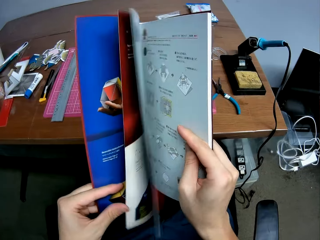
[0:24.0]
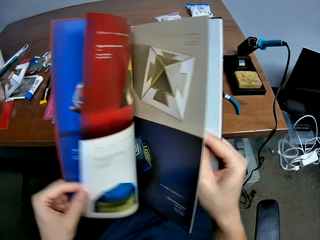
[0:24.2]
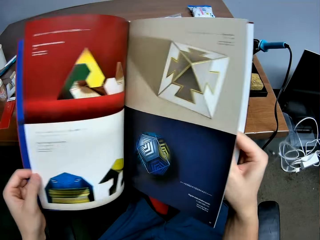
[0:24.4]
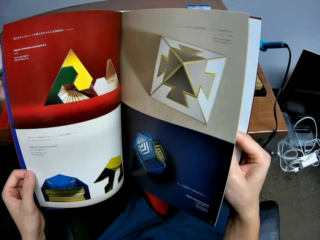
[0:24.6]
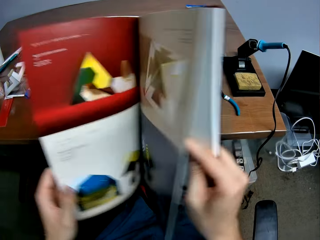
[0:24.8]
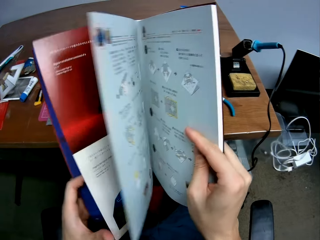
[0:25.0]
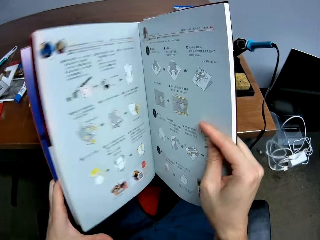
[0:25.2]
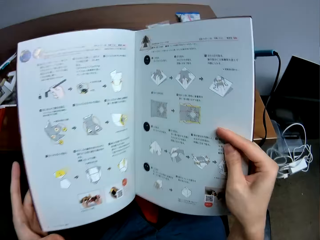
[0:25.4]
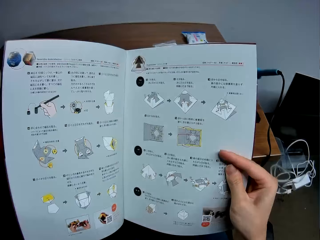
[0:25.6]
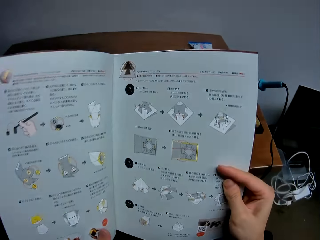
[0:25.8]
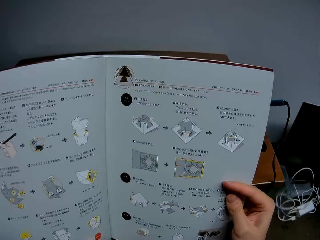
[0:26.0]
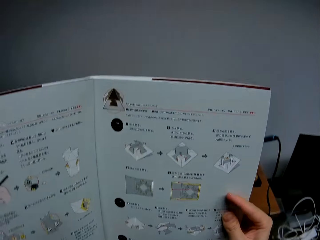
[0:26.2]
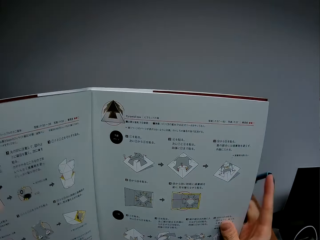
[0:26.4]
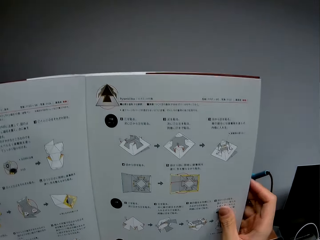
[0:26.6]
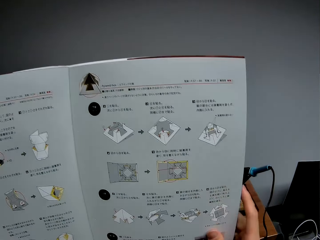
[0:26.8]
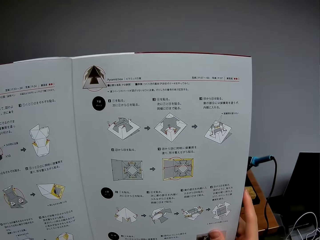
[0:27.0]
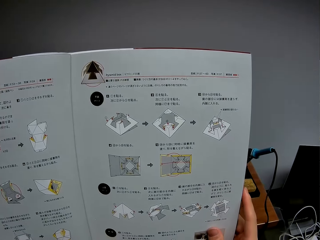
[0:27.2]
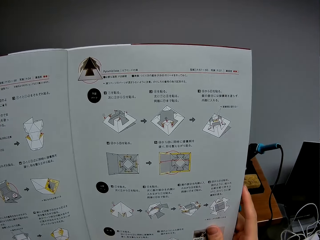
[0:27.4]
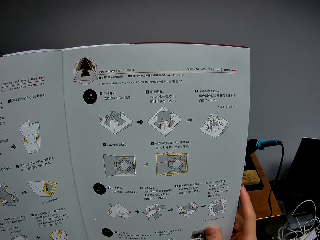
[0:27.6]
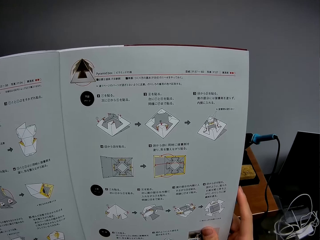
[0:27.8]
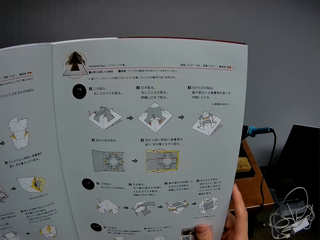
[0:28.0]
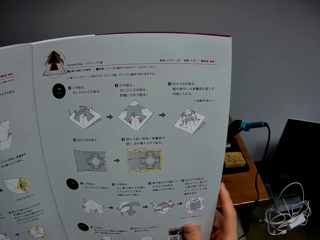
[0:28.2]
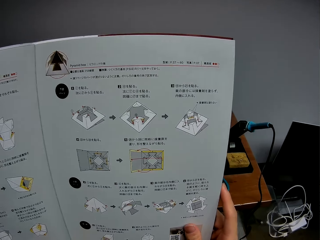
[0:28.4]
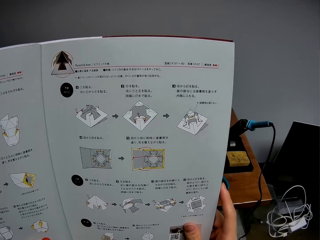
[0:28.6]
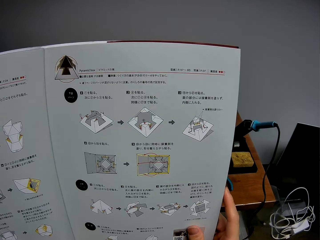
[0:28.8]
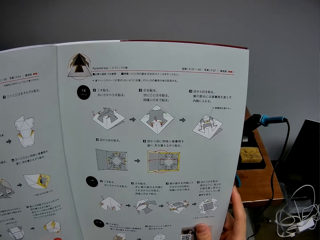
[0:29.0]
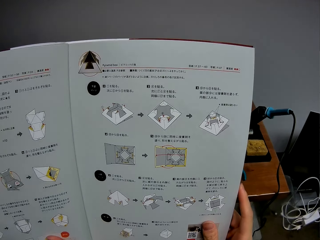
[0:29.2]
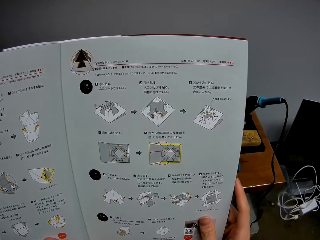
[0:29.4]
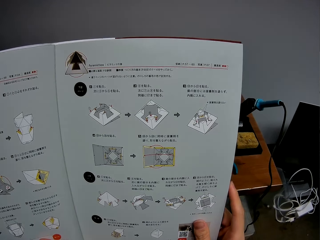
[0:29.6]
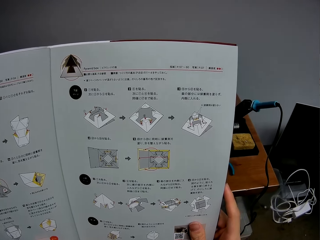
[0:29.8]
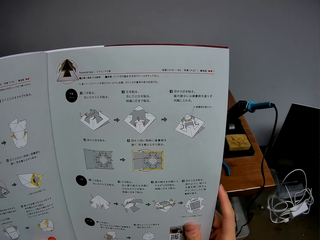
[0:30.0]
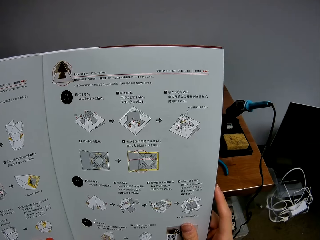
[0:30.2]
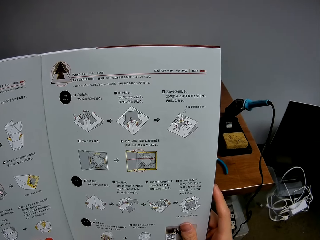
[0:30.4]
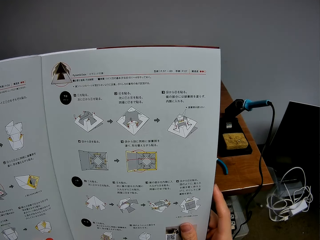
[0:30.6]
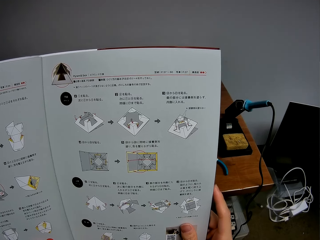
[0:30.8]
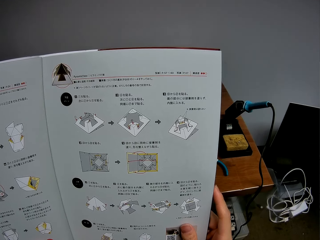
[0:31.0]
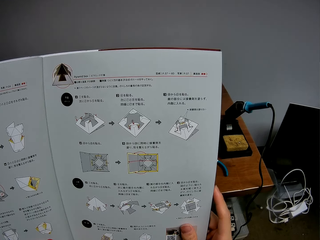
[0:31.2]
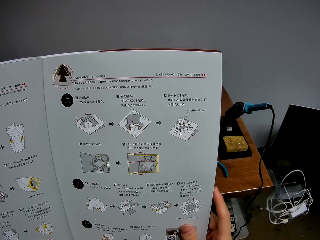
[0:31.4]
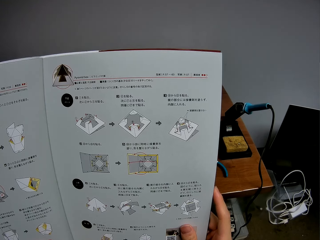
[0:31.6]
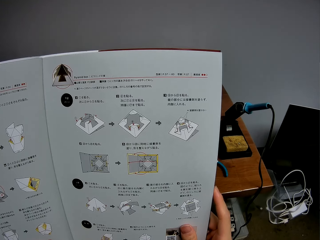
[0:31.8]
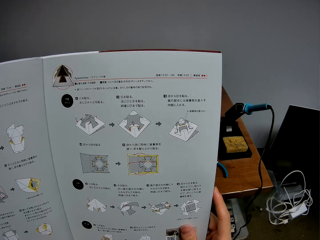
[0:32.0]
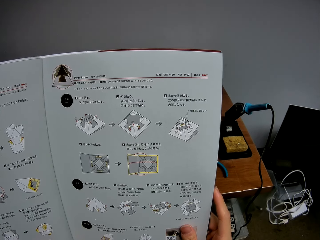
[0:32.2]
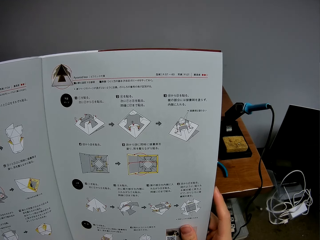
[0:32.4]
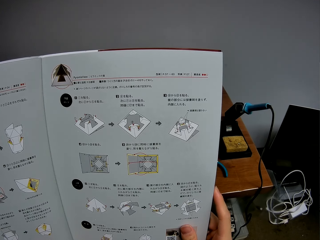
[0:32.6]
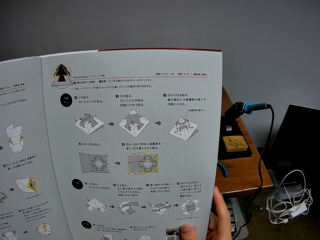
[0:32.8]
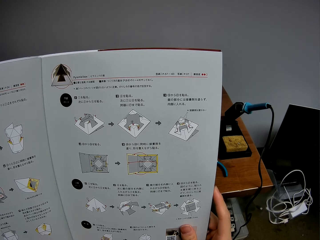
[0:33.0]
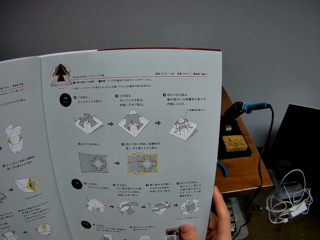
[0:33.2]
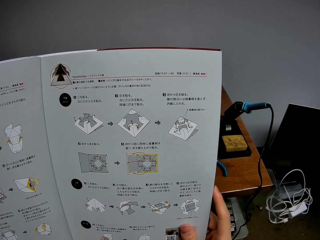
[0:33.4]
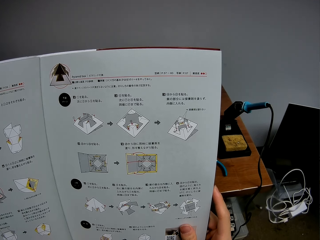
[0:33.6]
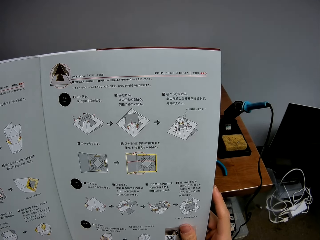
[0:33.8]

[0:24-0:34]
The camera wearer turns a page of a drawing book with a hand. They look at the drawing book on a hand.

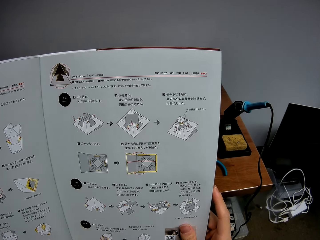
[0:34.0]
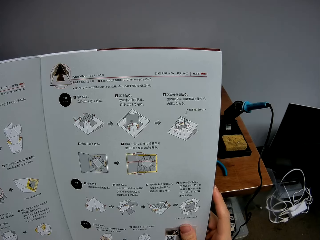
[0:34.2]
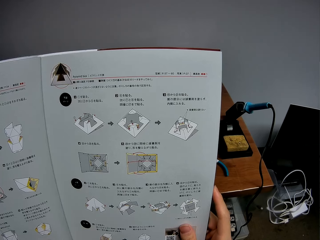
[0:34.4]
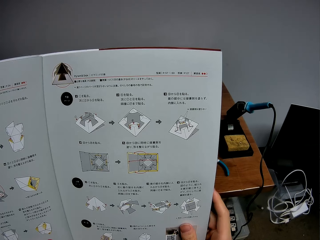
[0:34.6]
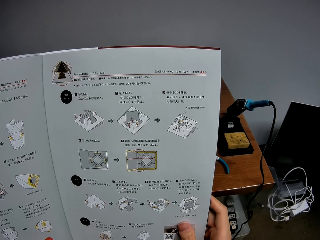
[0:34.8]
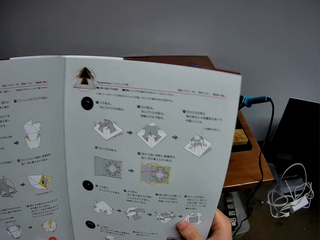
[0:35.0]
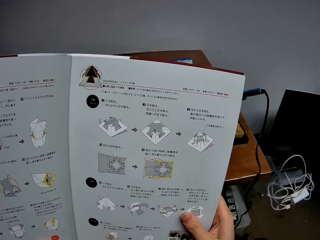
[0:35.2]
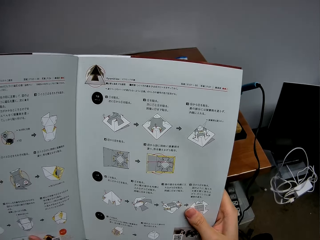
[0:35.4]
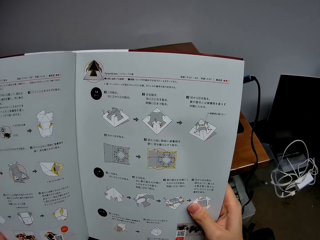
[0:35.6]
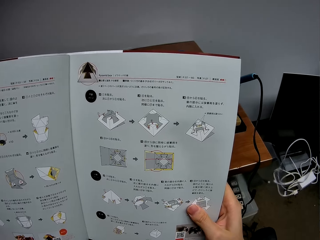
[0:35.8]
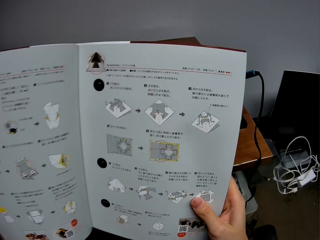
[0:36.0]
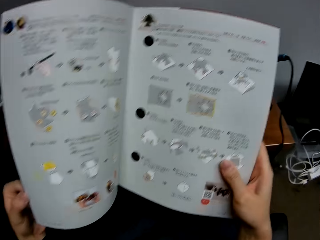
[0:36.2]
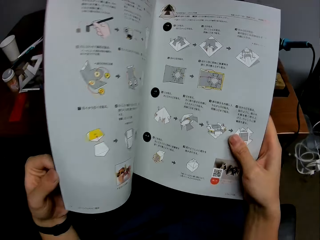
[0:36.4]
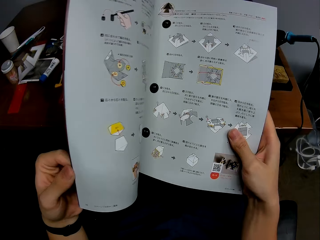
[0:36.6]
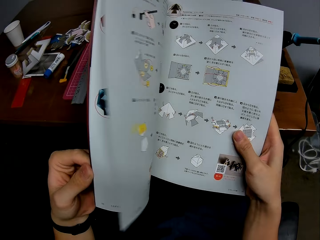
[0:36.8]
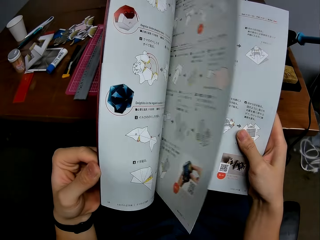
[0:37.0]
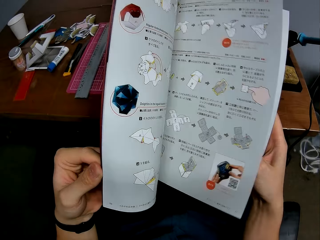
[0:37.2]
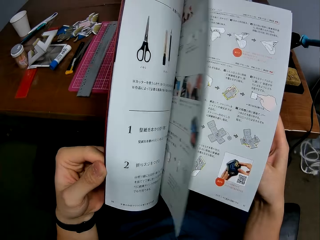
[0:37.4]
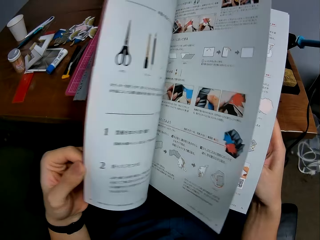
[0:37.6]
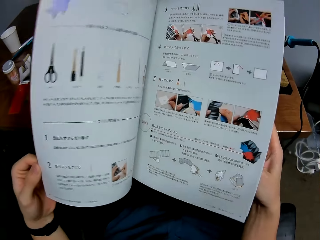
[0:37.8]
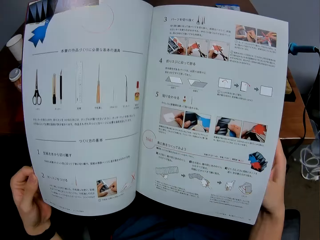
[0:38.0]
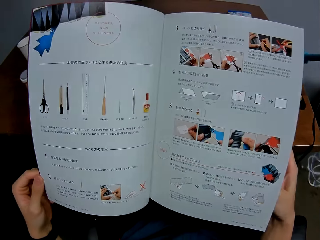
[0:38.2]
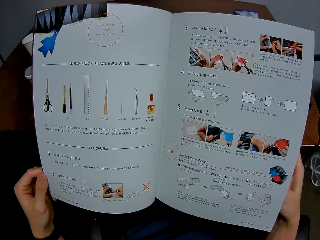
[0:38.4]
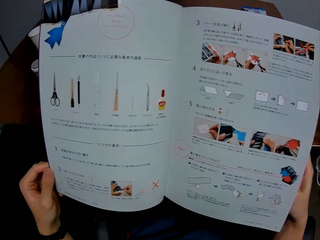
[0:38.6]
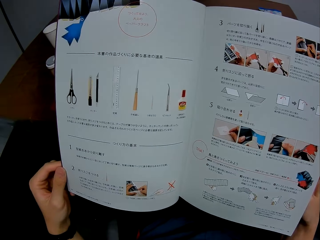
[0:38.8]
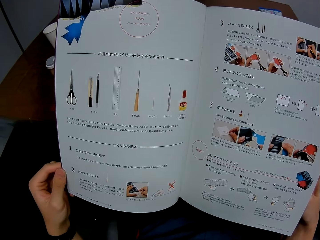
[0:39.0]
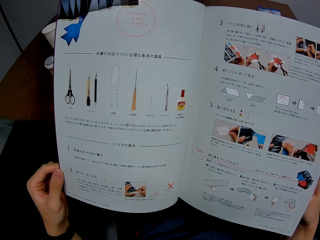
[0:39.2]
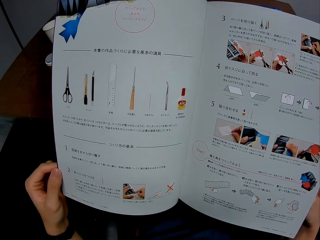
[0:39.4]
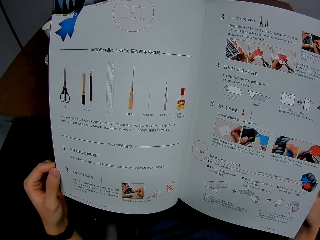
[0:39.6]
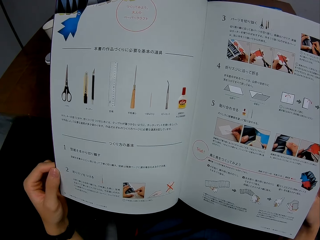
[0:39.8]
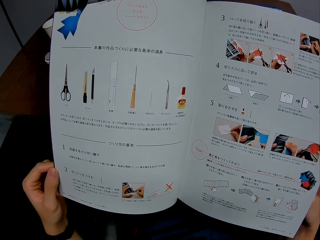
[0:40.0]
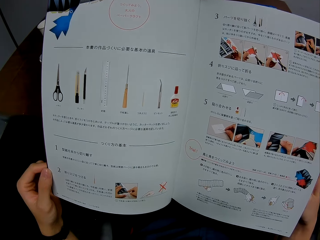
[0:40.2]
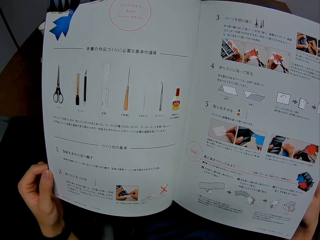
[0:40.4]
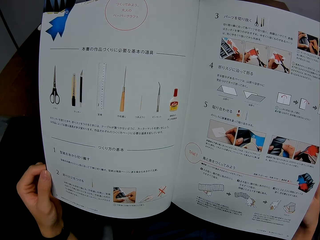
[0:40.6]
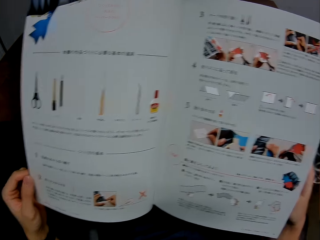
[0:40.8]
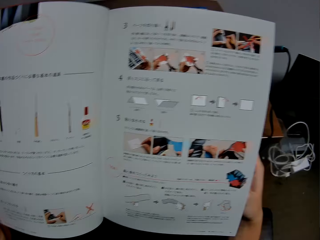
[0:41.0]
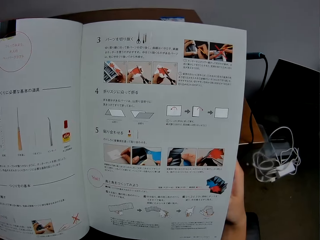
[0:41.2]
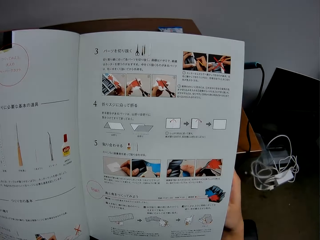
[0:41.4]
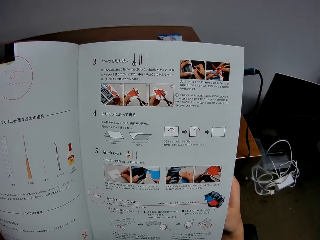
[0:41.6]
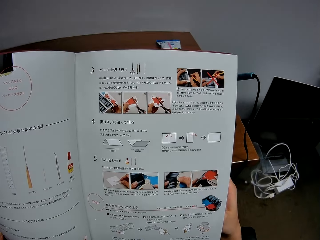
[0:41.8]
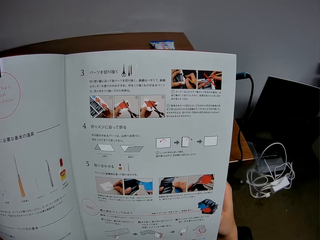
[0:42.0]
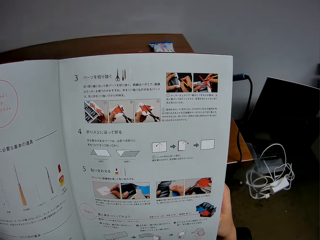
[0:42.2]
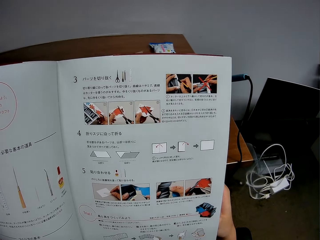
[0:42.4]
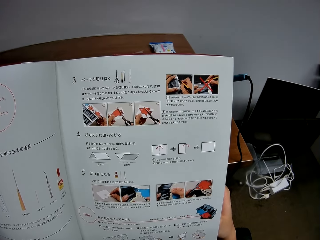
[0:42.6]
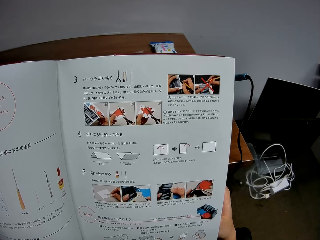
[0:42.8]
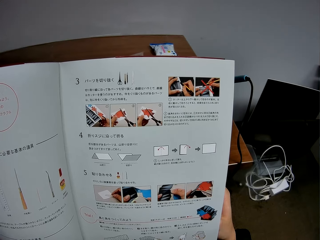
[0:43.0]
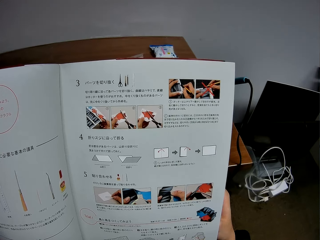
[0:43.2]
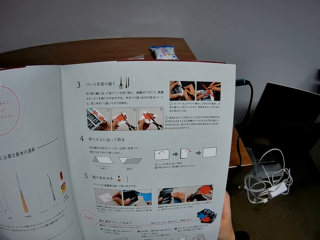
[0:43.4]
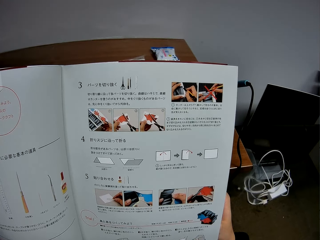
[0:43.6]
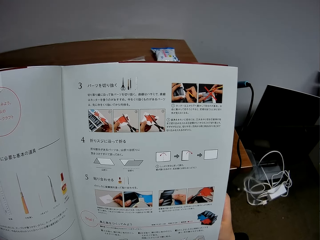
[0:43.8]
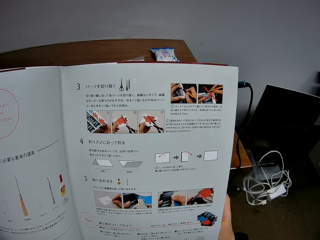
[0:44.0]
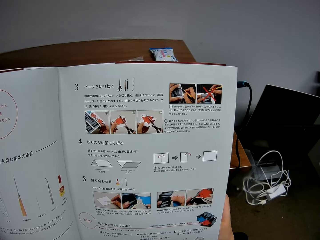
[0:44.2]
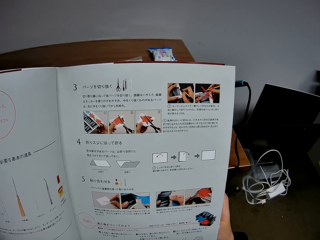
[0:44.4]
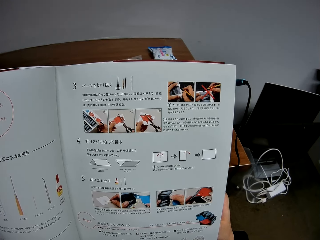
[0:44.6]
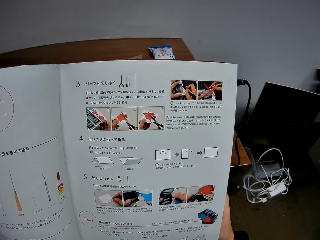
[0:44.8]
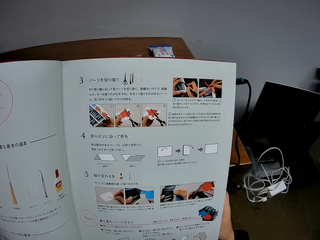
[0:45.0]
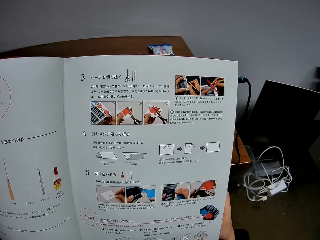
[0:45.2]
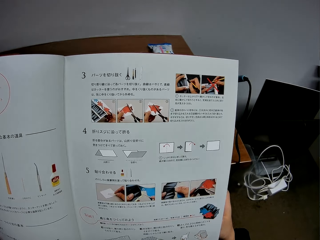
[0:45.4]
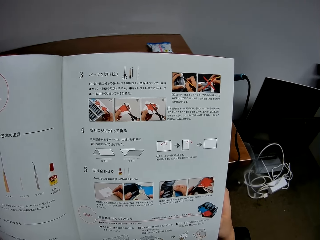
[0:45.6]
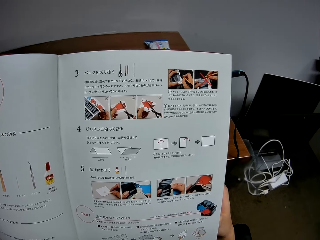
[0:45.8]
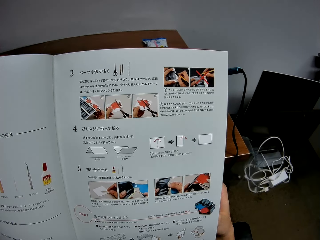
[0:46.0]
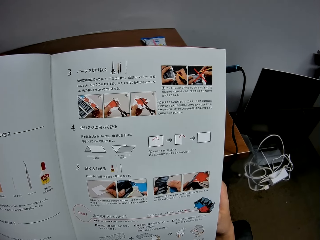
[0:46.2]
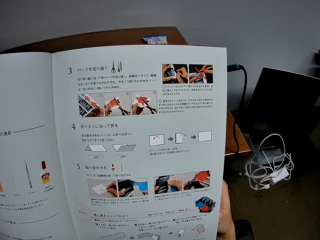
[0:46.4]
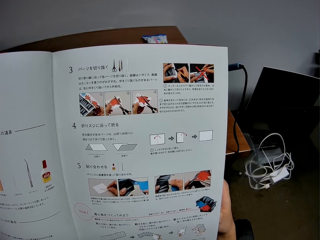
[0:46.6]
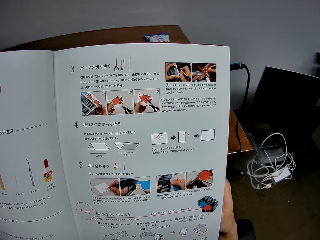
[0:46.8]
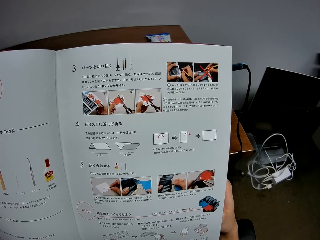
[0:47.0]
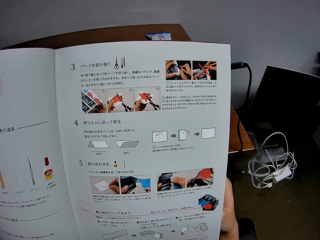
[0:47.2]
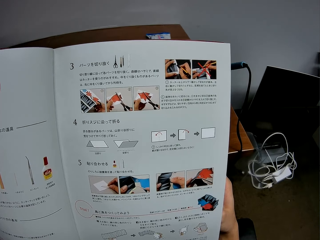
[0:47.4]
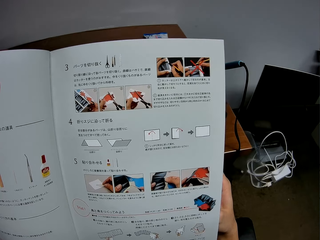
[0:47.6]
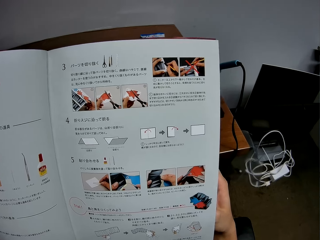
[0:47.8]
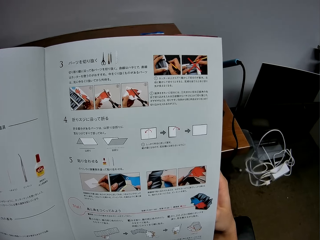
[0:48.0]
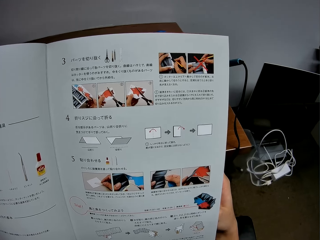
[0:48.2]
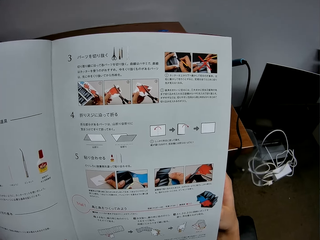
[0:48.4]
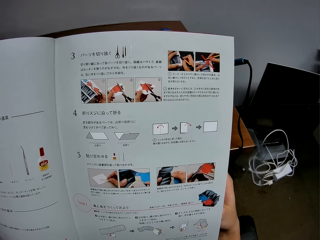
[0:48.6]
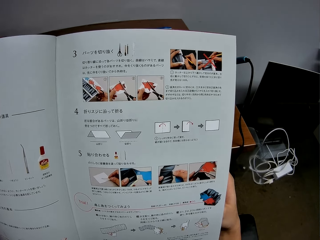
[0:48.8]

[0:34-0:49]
The camera wearer opens an instruction manual or drawing book to another page with a hand. They look at the drawing book on a hand.
